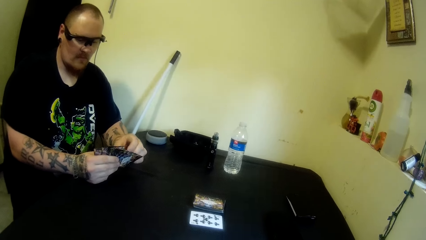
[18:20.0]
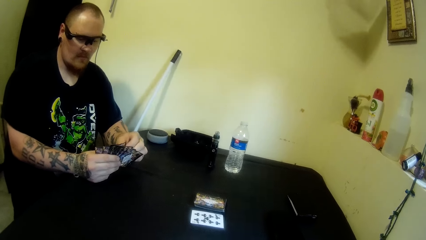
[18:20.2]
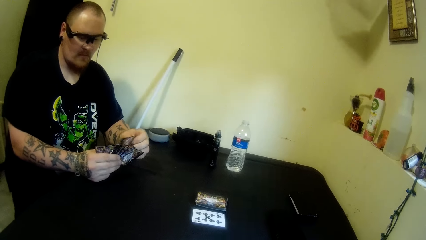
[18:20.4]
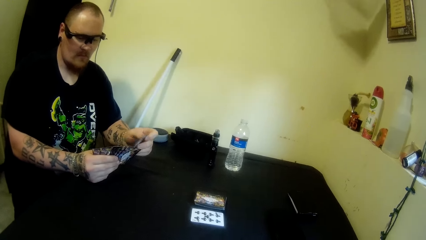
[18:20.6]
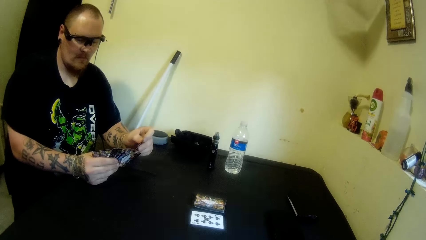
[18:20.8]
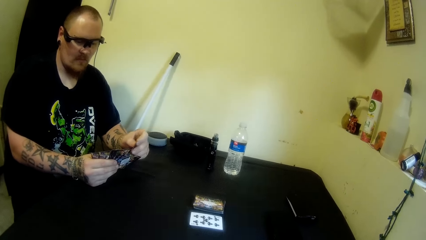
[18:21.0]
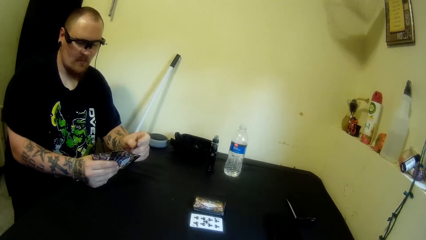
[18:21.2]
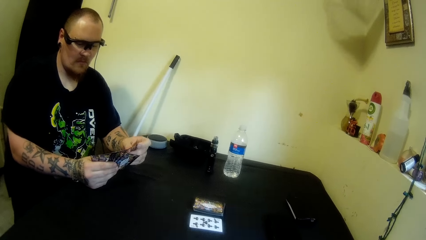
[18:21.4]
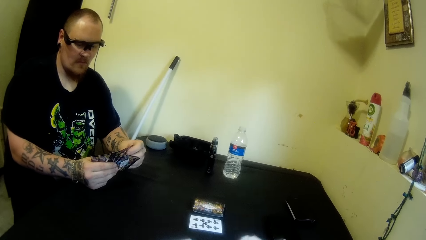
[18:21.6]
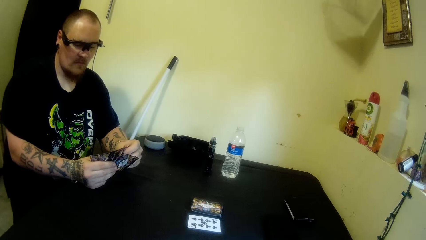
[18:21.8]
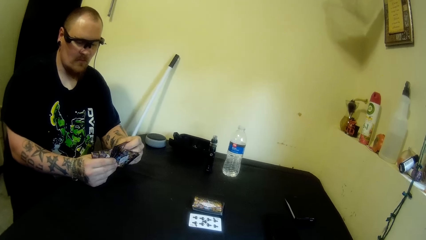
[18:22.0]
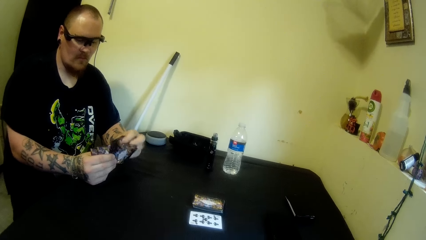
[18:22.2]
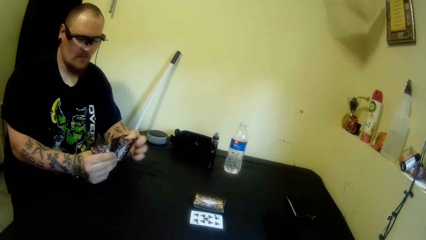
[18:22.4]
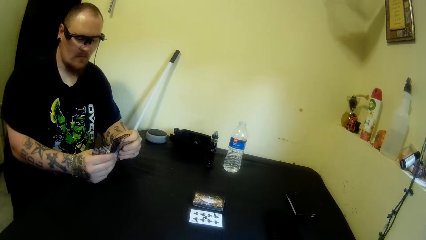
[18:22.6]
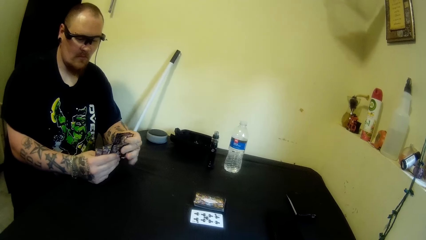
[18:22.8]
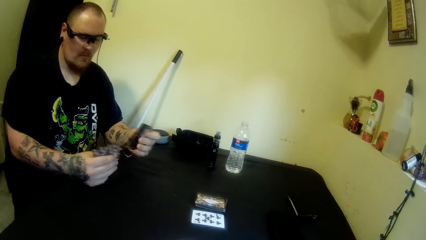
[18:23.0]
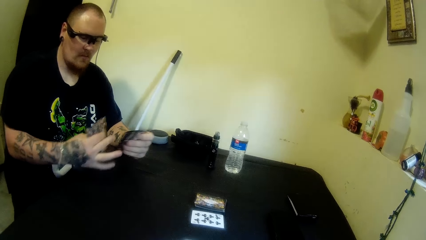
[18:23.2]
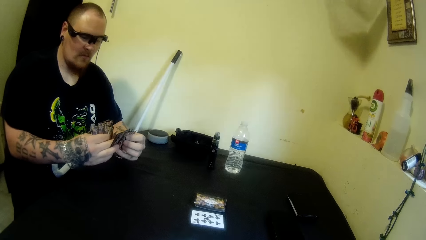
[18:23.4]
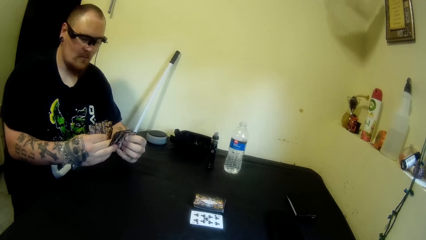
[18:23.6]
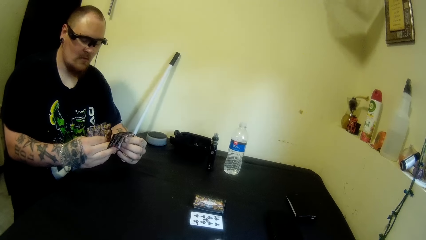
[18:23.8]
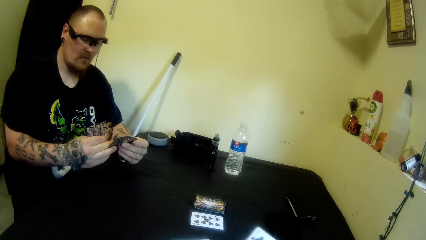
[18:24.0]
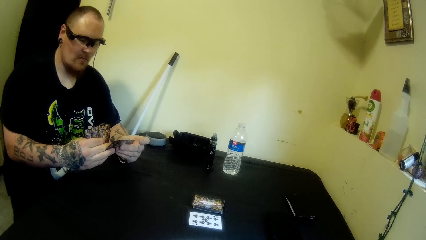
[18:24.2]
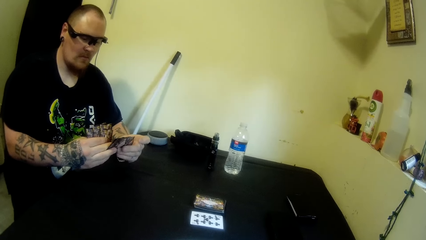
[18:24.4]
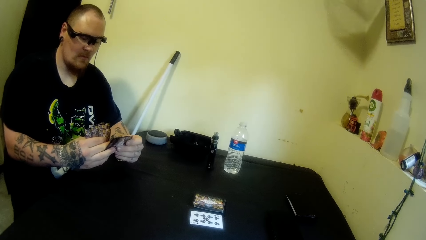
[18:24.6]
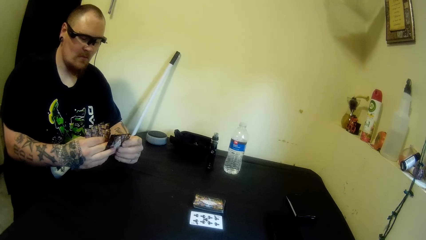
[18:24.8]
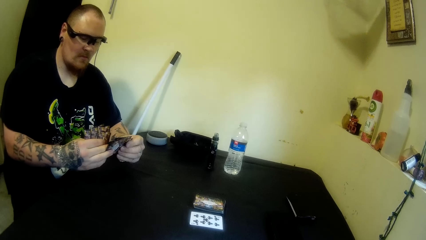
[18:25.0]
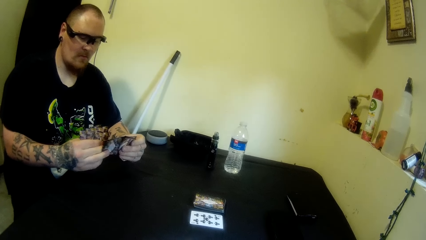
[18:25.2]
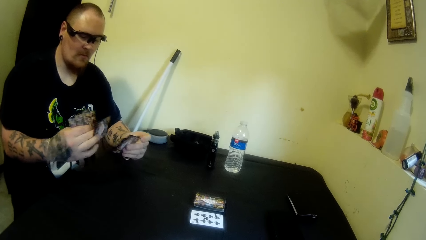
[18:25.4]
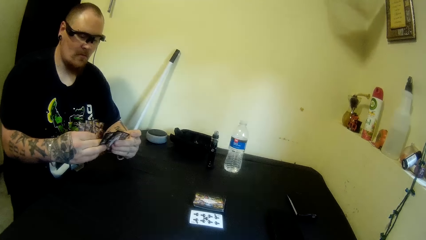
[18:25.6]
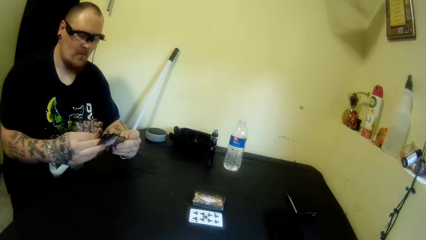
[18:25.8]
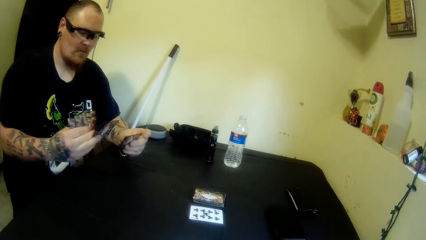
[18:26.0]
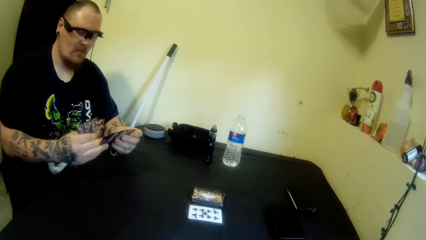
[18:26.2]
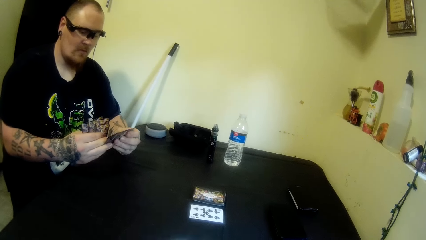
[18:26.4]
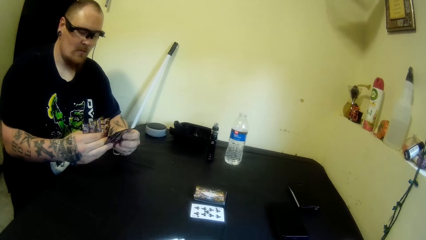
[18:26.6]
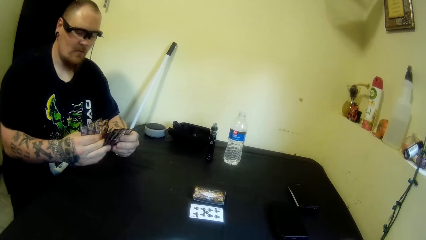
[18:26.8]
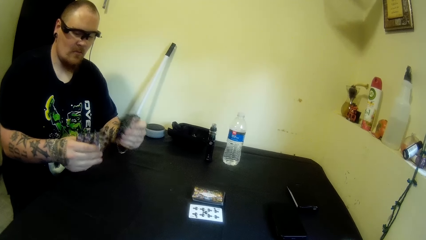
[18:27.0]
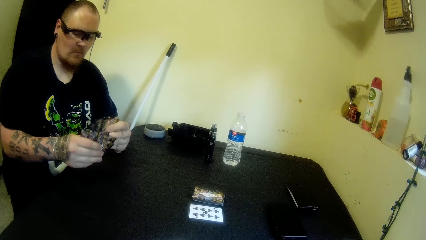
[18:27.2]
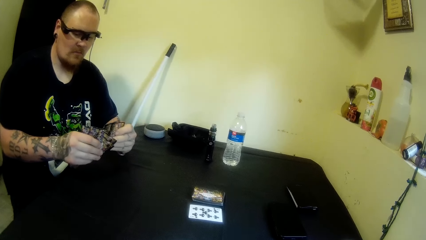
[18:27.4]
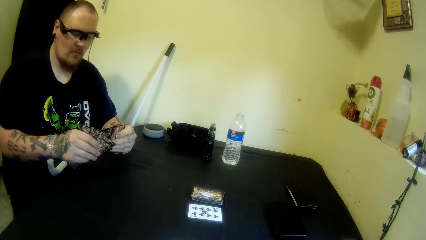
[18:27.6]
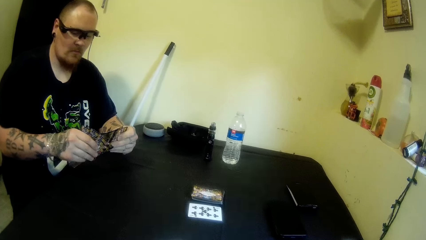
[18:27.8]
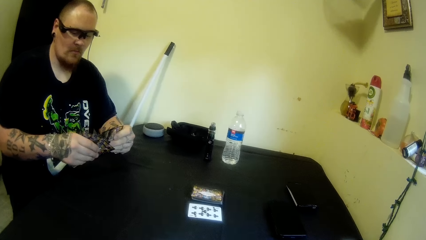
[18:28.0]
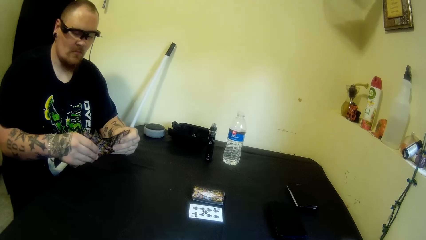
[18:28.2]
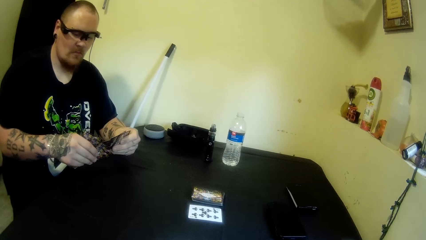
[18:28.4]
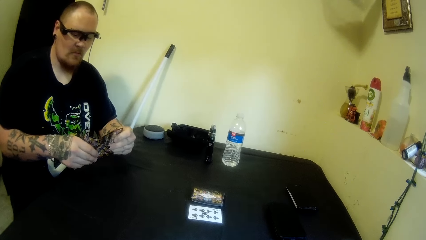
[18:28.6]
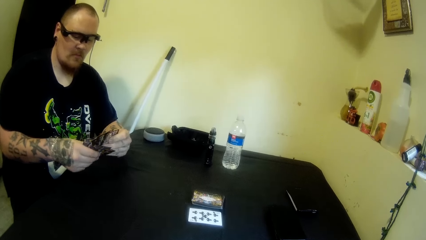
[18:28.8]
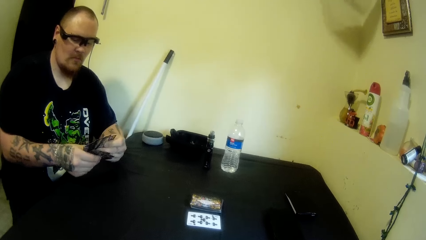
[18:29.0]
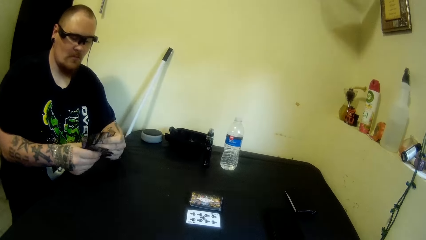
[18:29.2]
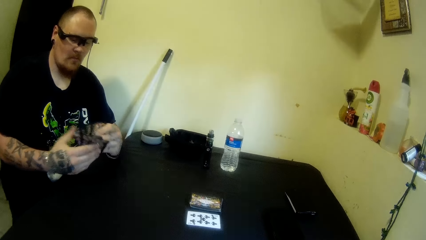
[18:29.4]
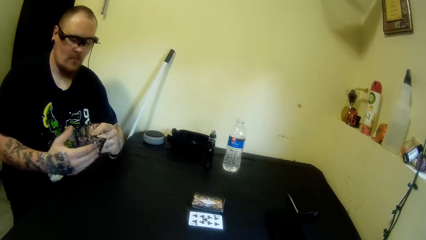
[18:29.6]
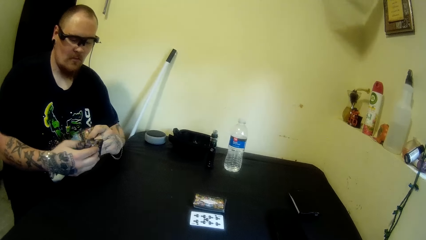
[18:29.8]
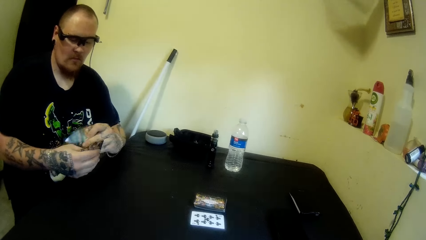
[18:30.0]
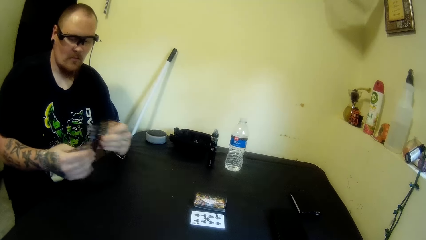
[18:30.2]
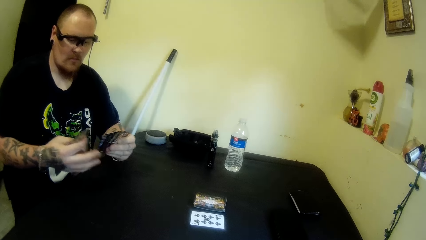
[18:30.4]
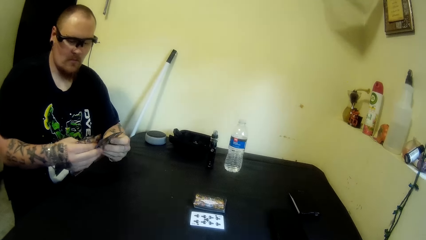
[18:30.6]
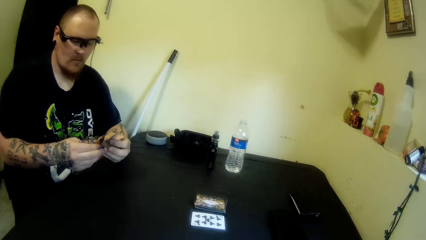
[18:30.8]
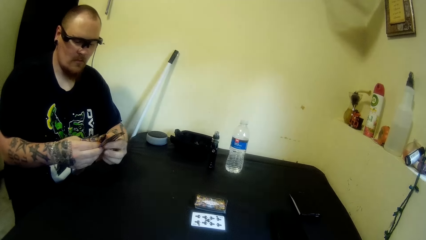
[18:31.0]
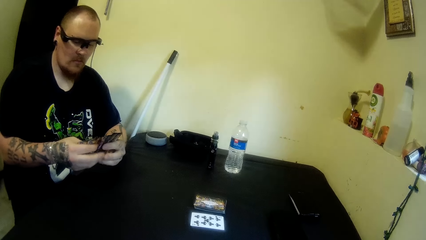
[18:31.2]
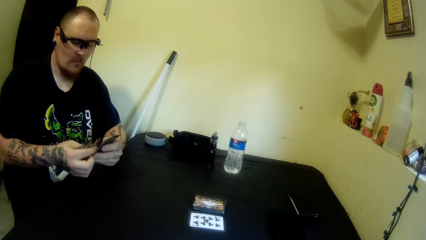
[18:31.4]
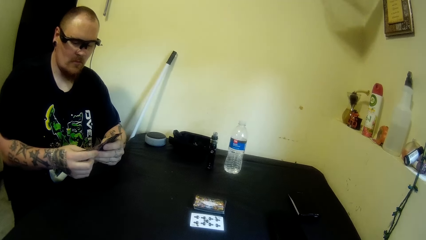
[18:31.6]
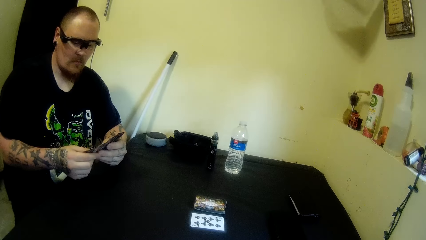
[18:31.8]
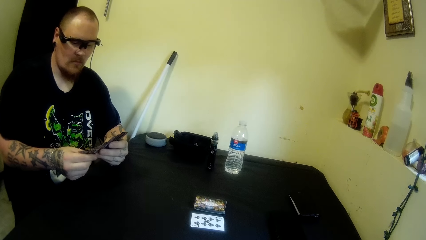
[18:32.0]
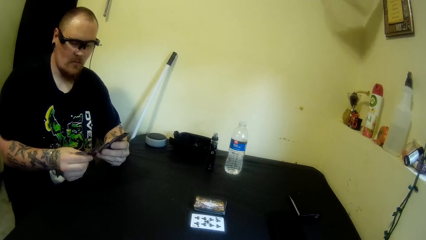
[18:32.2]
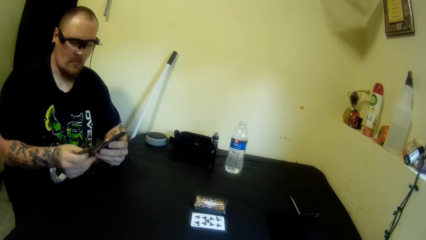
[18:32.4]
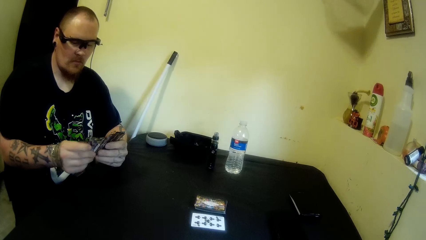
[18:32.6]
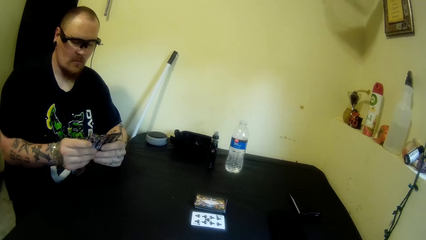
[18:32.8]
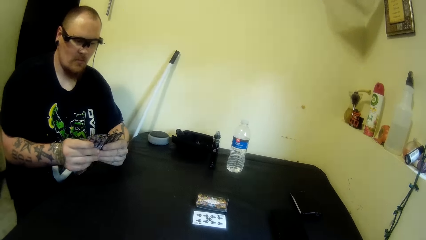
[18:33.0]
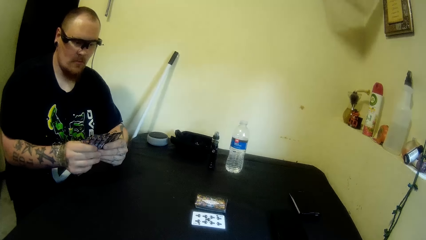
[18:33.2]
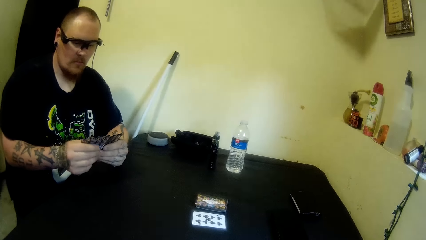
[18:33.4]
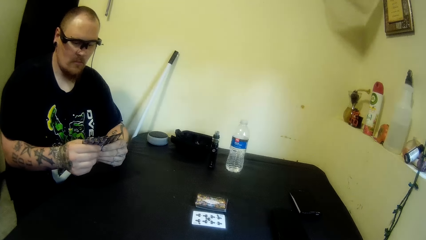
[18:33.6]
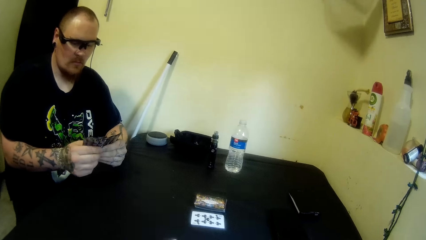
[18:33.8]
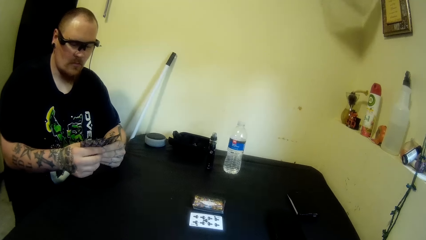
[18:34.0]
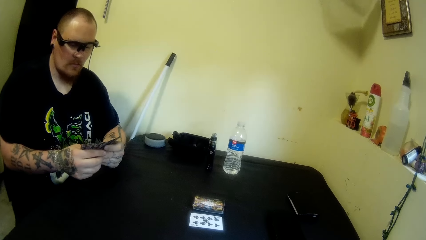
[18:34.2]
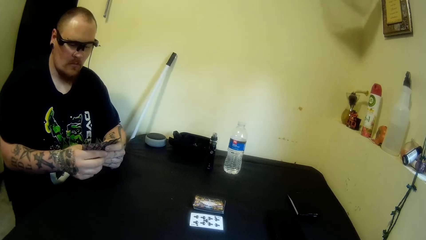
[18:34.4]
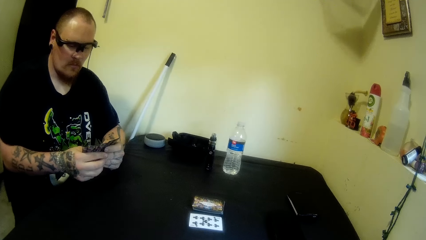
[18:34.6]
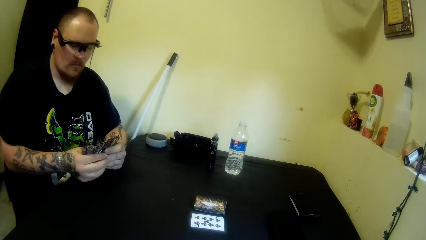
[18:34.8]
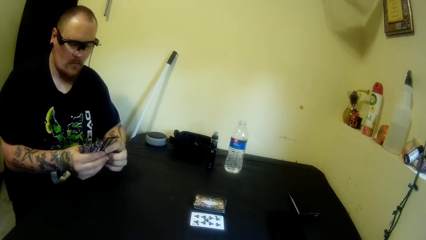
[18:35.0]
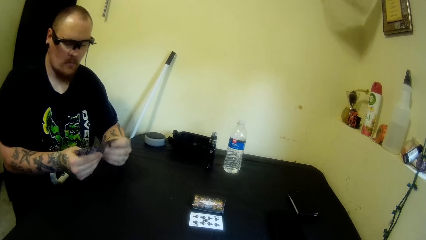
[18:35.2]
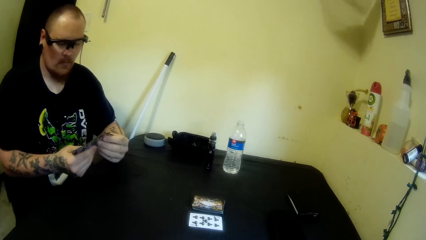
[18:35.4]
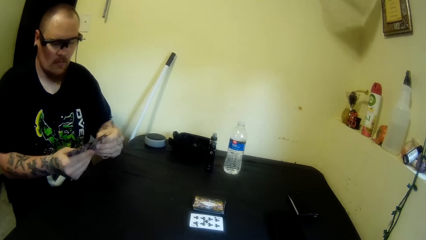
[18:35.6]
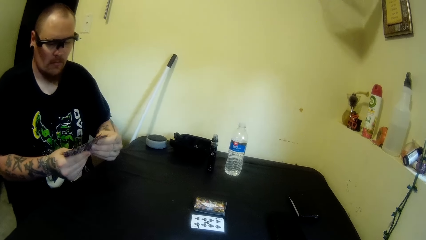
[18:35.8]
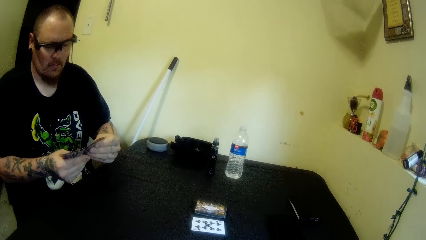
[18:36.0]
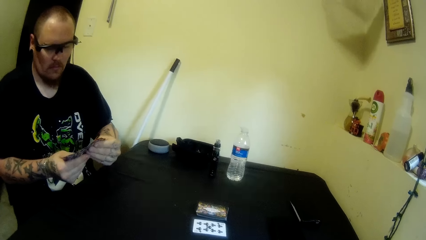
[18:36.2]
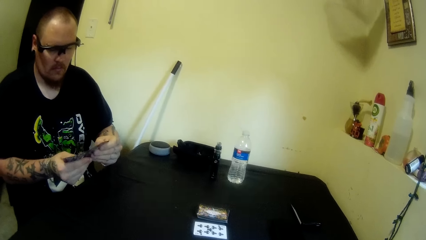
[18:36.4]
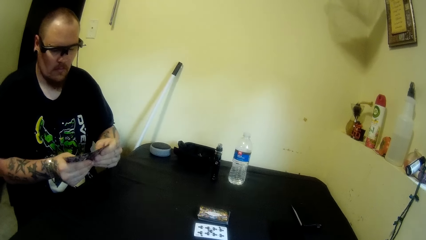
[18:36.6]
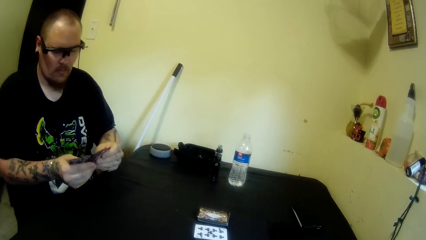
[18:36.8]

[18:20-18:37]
The man picks some playing cards, shuffles the cards in his hand, swings the hand, picks some playing cards, moves the fingers, swings the left hand and swings the right hand. The camera wearer holds the playing cards with the right hand. The man holds the playing cards, swings the hand, holds the playing cards, swings the hand, holds the playing cards, swings the hand and puts the playing cards on the other hand. The camera wearer swings the finger. The man holds the playing cards, swings the hand, holds the playing cards, arranges the cards and moves the body.
